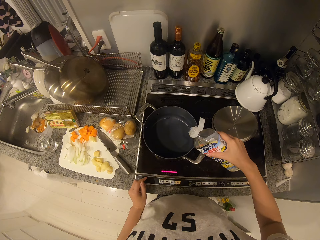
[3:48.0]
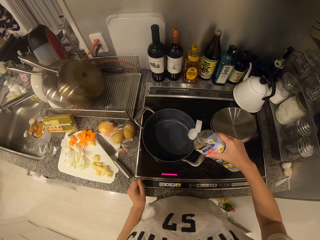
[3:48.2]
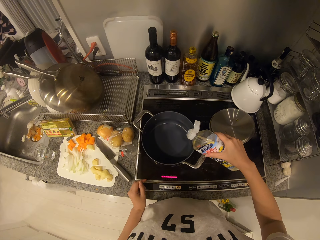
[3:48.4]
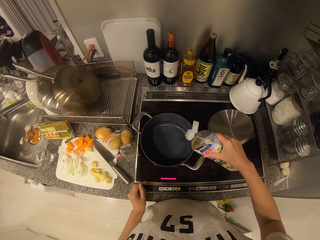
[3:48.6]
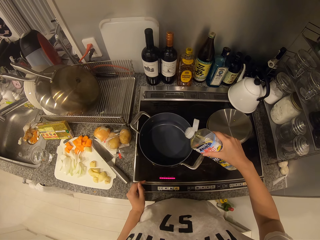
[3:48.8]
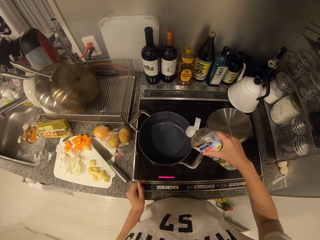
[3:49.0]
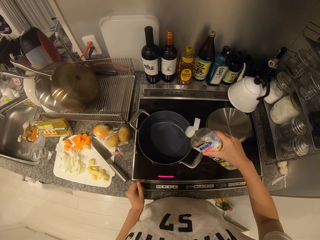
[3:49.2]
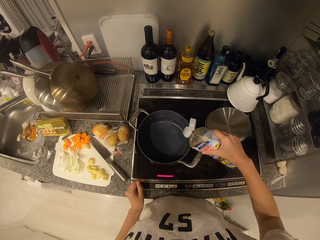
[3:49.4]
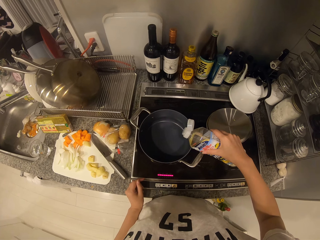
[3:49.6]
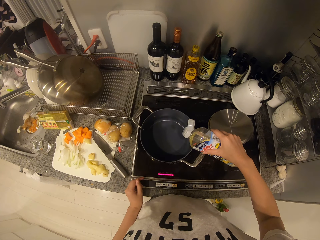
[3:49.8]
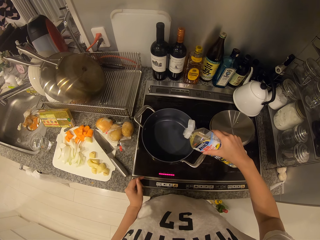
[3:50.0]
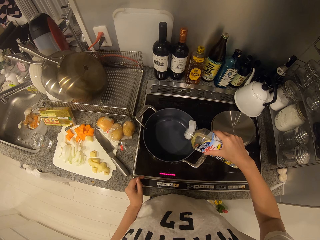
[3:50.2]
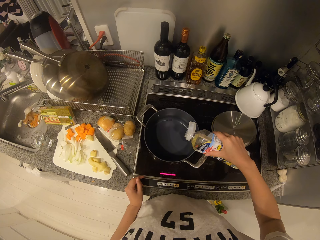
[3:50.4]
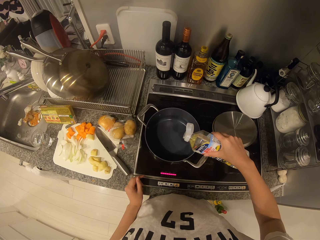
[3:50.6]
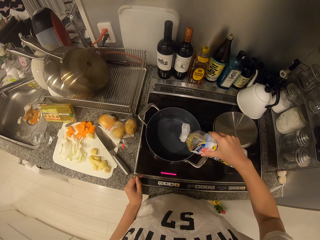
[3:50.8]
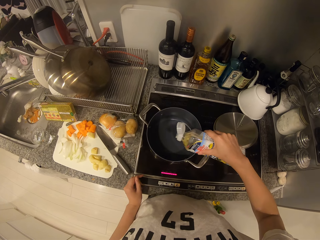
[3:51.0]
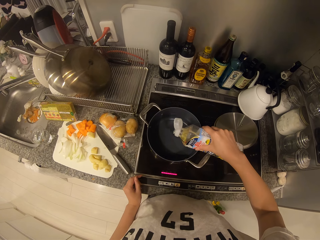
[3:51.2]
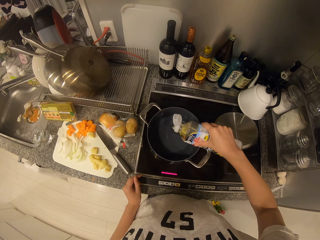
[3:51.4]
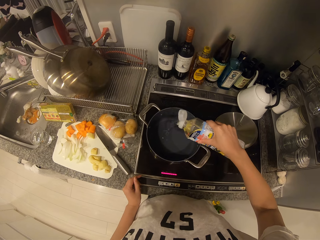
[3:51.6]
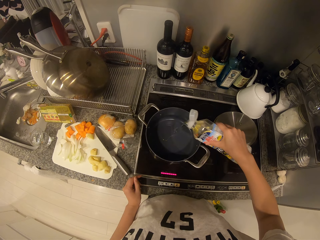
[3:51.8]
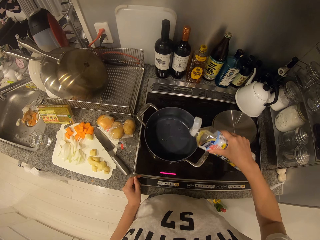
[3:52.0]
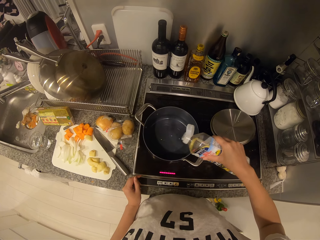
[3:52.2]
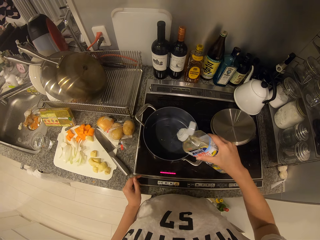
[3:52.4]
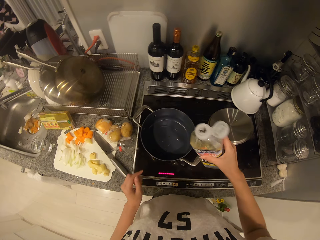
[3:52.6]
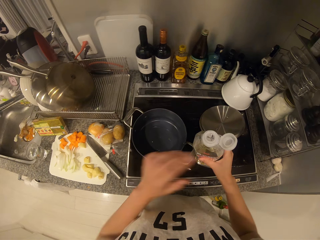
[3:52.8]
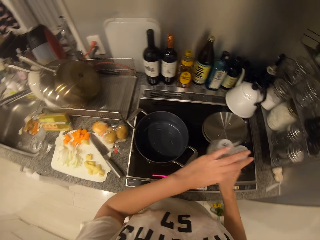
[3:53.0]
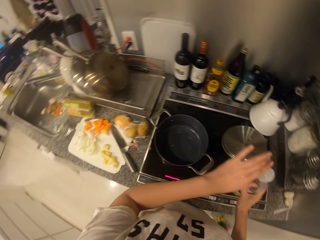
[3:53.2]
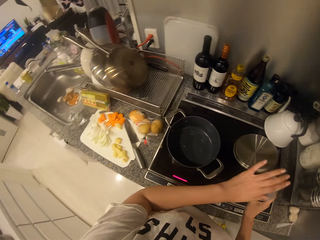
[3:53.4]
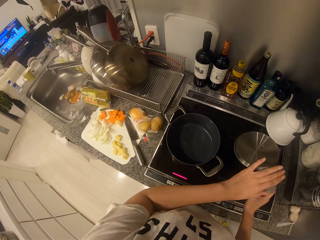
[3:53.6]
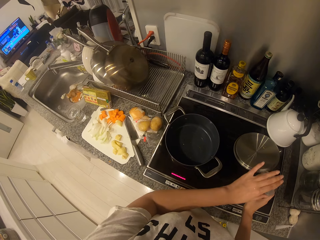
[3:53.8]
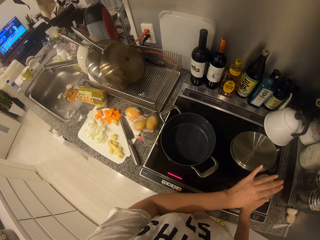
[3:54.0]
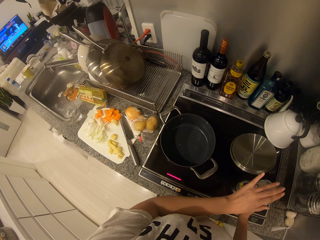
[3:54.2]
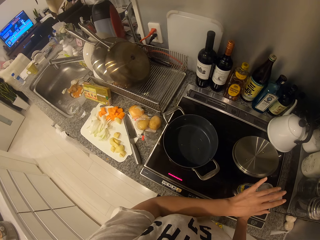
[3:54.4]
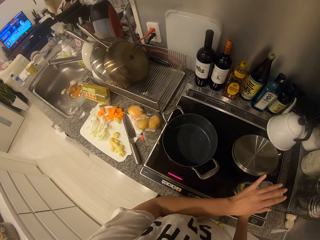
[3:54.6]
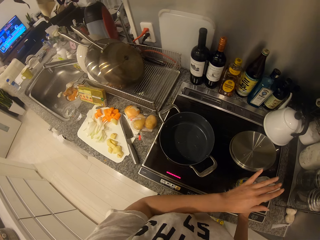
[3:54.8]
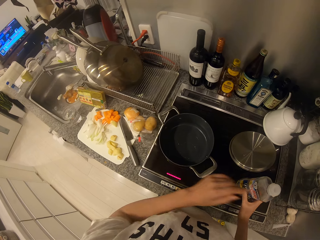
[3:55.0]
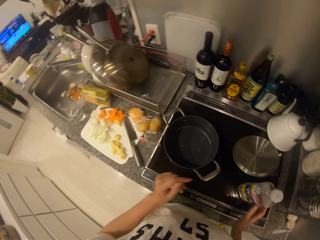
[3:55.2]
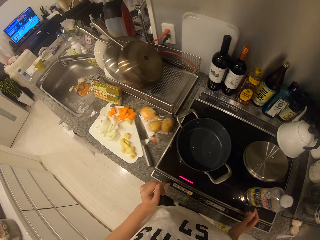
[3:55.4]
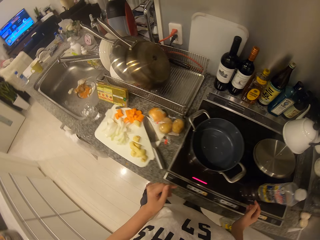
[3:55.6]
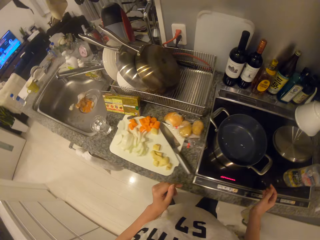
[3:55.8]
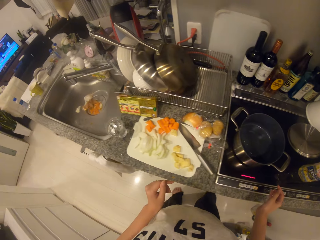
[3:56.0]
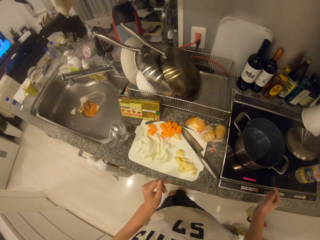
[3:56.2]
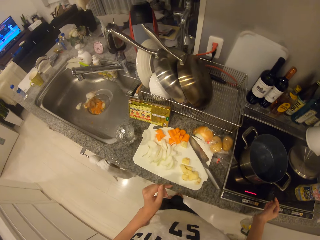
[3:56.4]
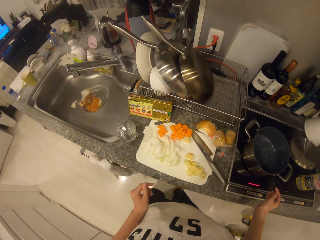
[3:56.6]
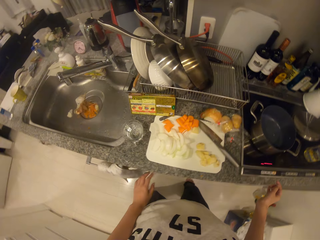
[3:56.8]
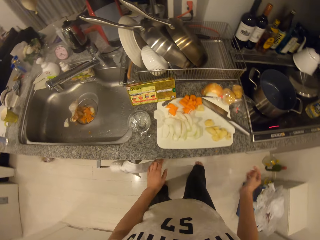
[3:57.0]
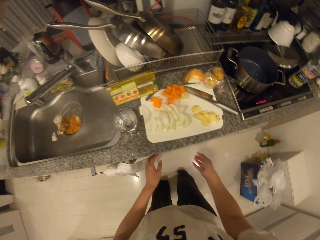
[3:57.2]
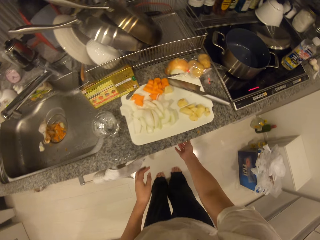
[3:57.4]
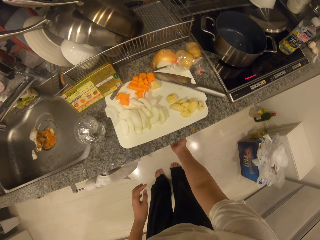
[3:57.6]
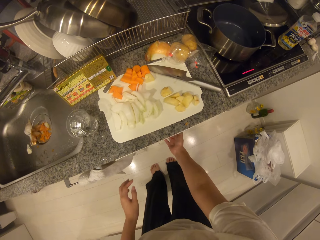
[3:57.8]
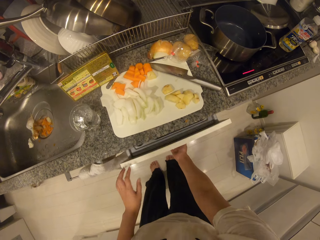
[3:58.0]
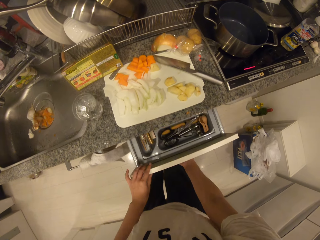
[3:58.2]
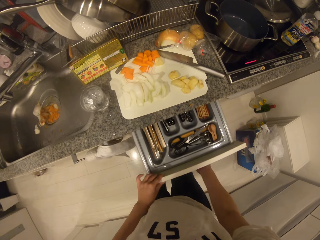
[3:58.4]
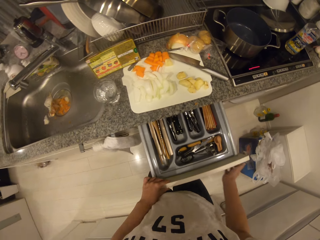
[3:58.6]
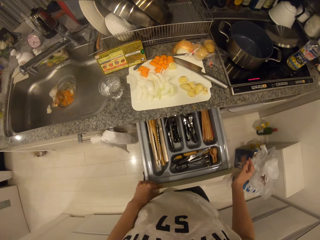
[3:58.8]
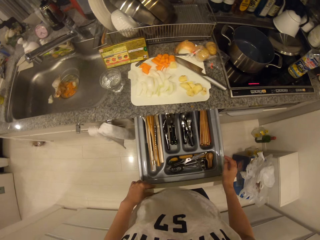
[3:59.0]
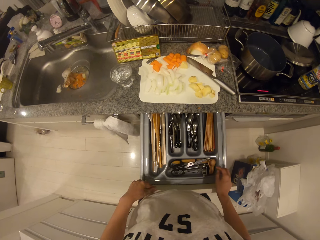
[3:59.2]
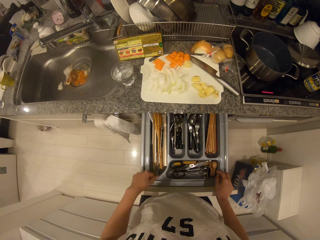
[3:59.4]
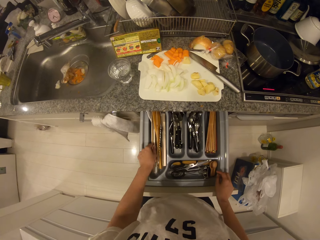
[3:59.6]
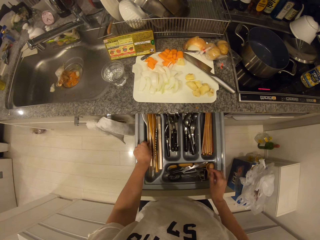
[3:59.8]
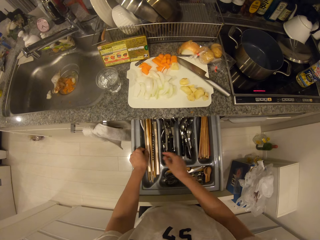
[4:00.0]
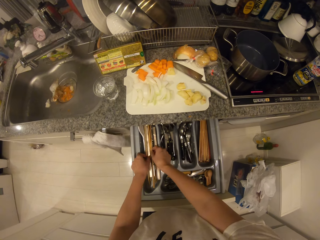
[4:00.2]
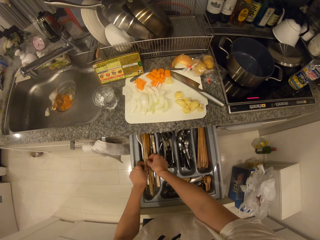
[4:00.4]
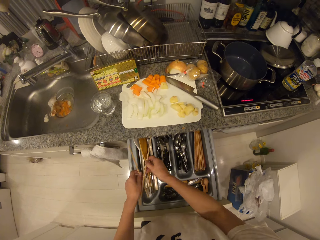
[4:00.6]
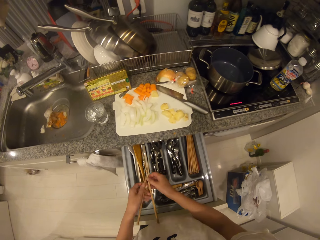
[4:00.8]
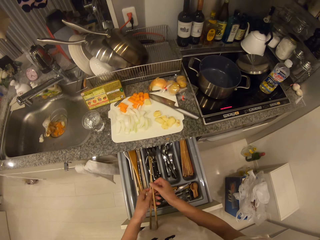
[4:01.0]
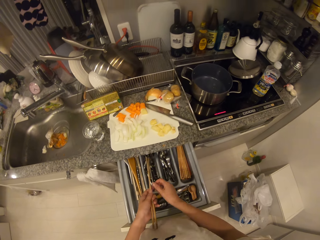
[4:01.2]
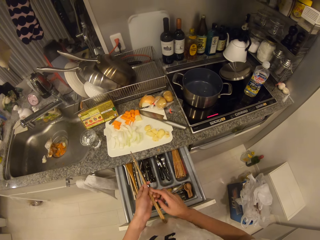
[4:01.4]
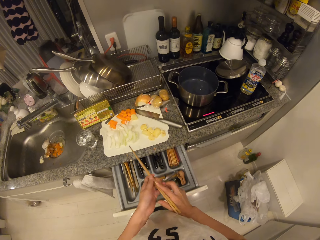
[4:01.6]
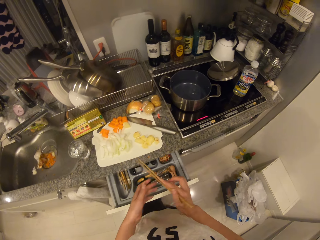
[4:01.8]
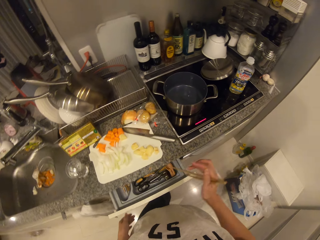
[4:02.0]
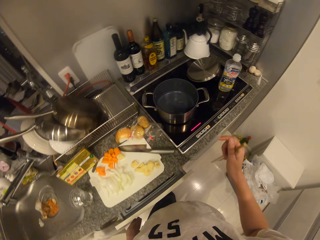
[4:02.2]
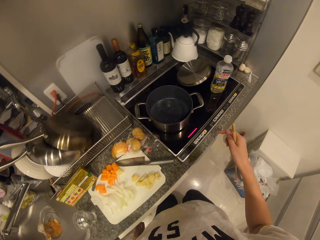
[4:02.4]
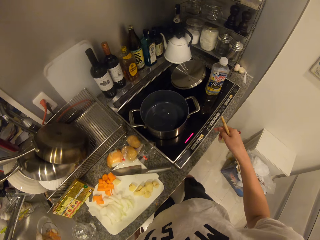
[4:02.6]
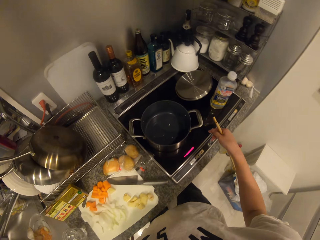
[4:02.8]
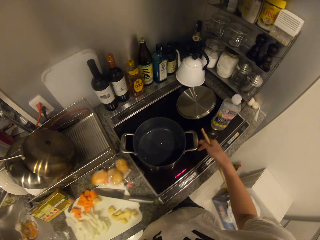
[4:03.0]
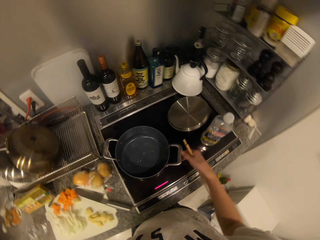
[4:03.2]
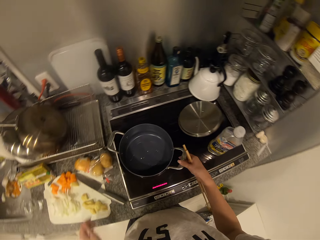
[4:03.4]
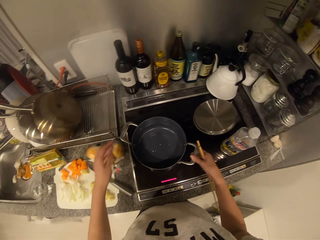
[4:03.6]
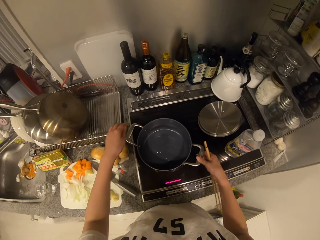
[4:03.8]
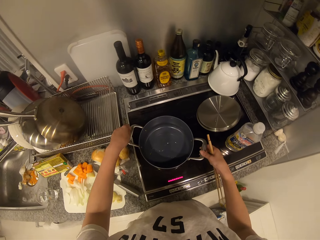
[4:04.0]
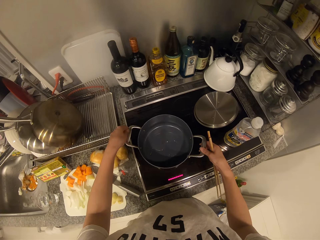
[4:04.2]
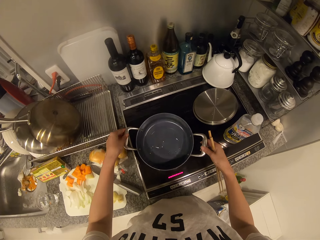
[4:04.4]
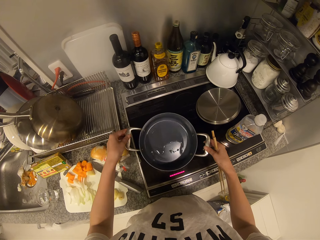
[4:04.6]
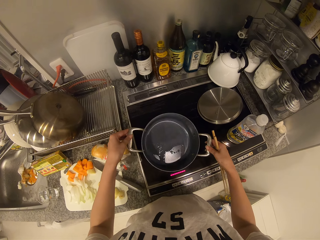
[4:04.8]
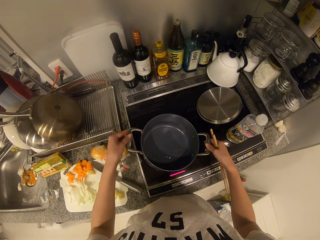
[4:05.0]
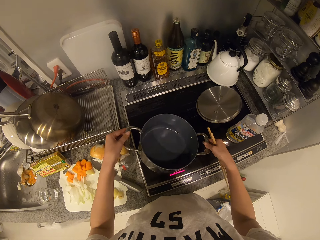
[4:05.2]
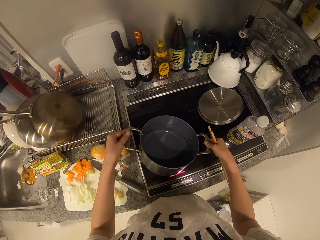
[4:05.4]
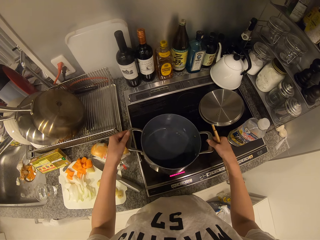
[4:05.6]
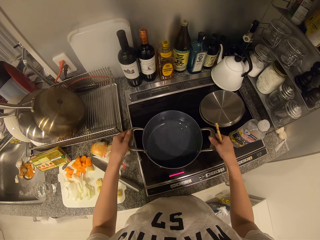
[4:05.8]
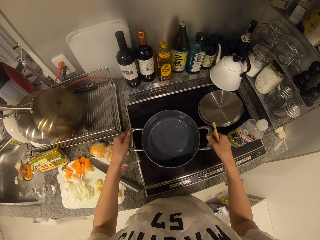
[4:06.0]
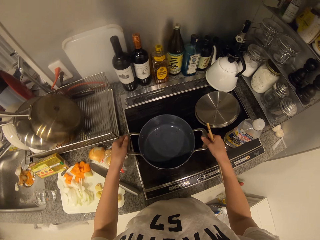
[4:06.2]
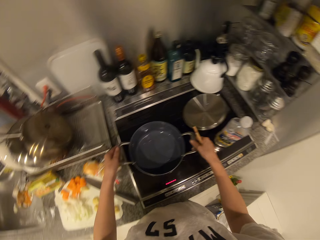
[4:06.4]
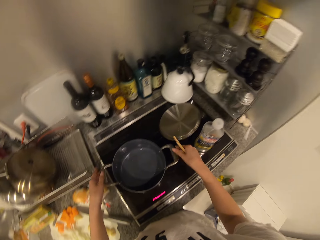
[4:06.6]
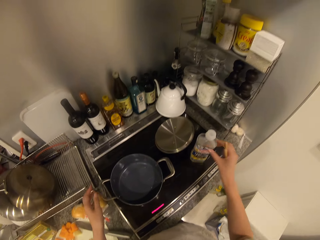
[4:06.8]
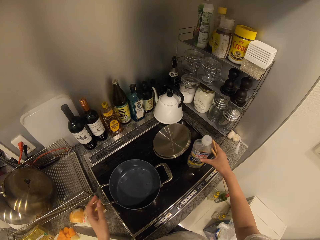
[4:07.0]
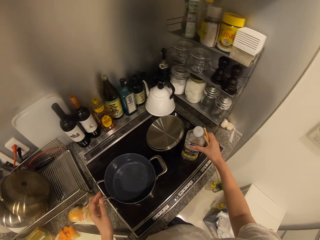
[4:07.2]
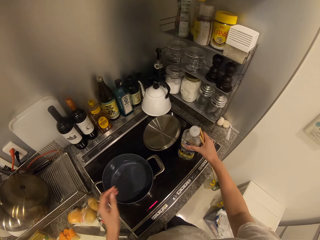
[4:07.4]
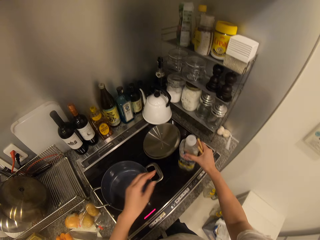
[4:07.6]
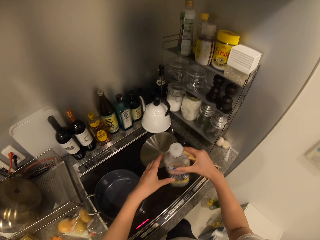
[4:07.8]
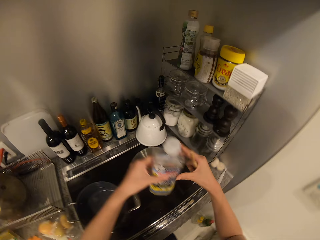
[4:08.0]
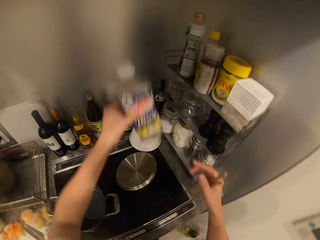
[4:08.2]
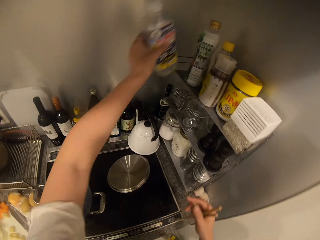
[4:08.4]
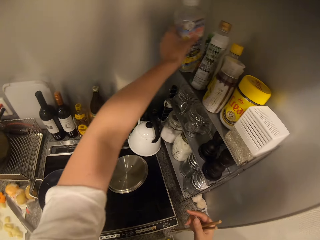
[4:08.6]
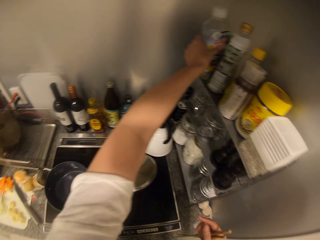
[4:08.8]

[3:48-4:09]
The camera wearer pours oil from the container into the frying pan. He covers the lid of the container of oil with his left hand. He places the container on the cooker with his hands. He opens a drawer with his right hand. He picks up chopsticks from the drawer with his hands. He closes the drawer with his thigh. He adjusts the pot on the cooker with his hands. He spreads the cooking oil. He picks up the container of oil from the cooker with his right hand. He passes the container of oil from his right hand to his left hand.
